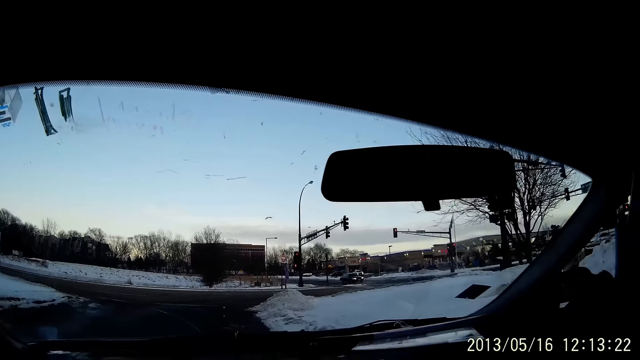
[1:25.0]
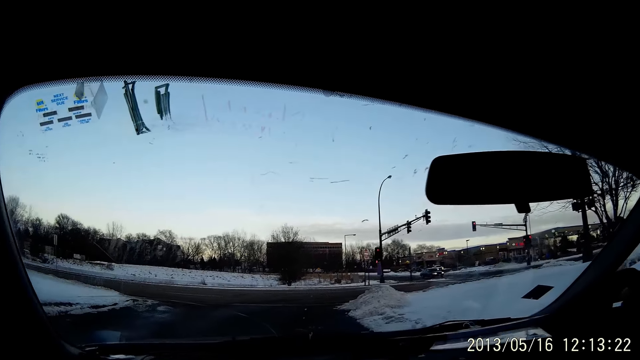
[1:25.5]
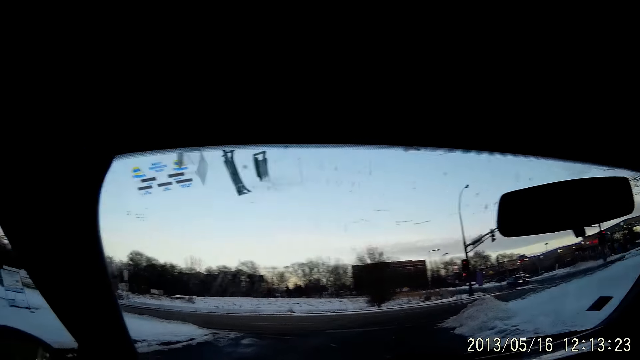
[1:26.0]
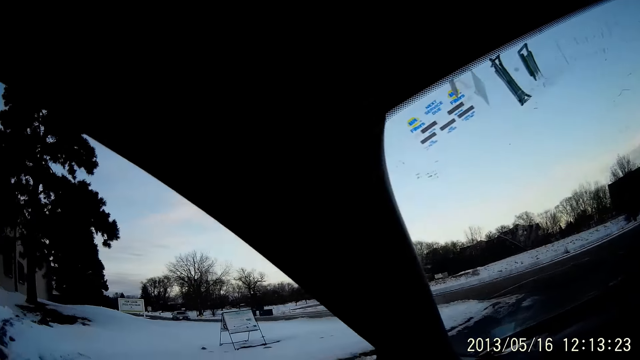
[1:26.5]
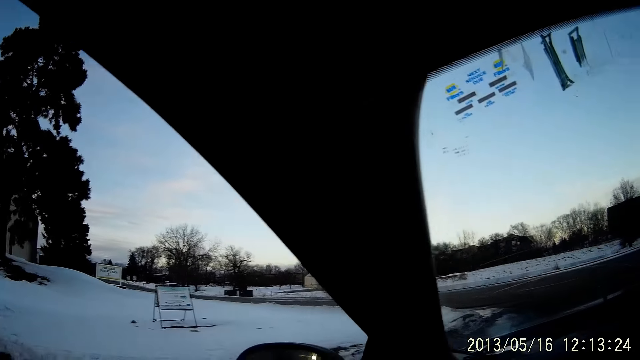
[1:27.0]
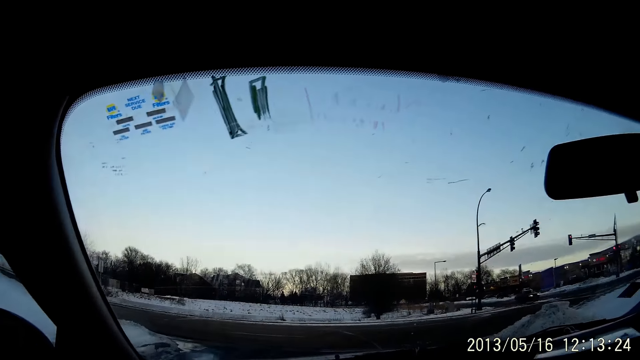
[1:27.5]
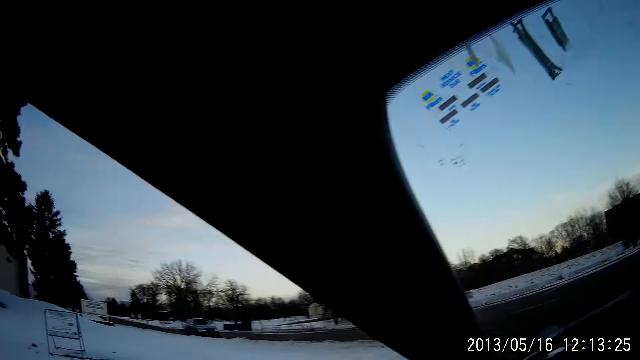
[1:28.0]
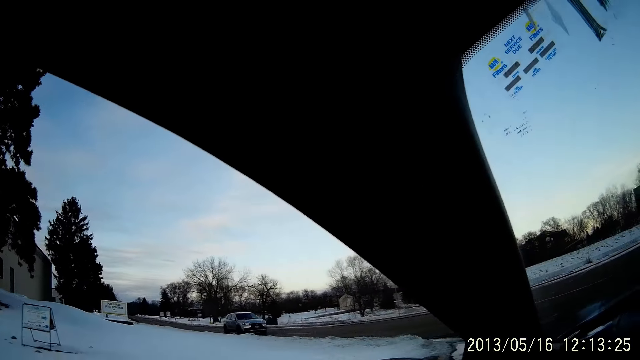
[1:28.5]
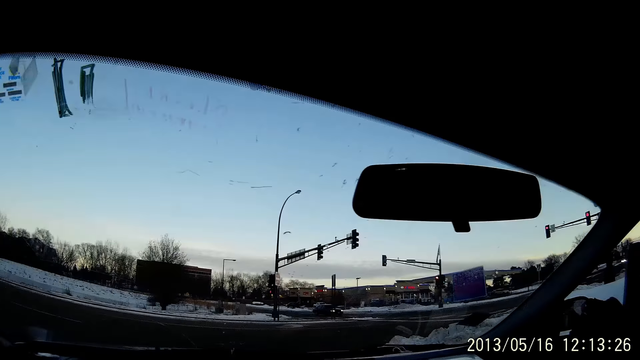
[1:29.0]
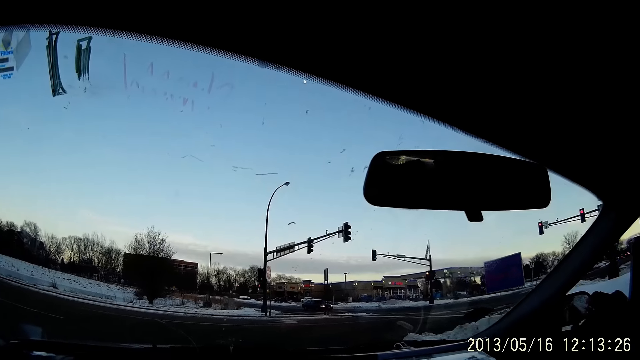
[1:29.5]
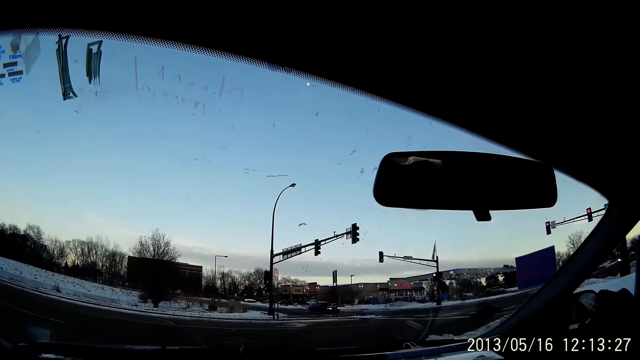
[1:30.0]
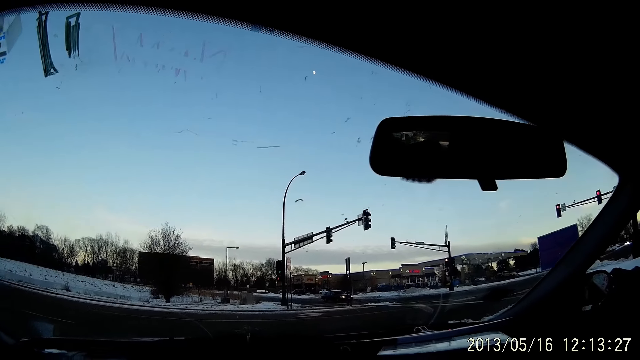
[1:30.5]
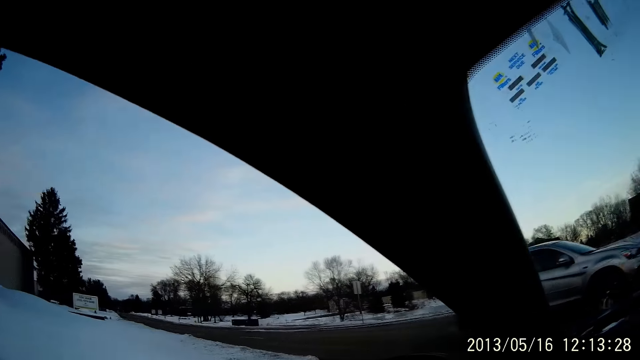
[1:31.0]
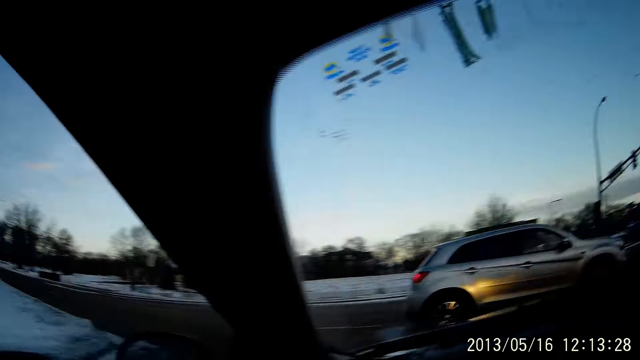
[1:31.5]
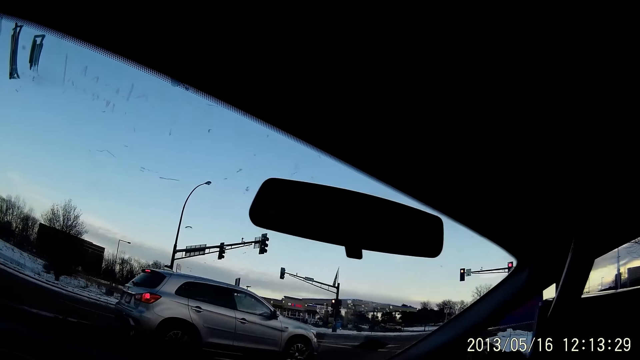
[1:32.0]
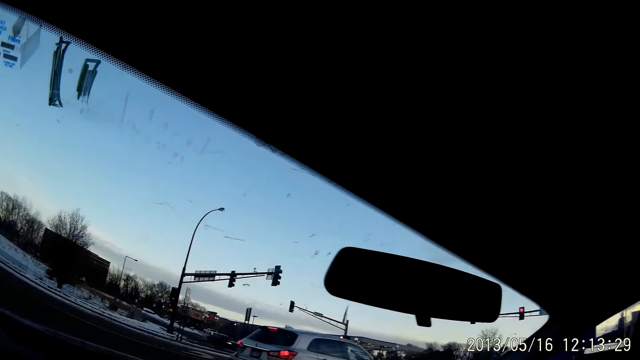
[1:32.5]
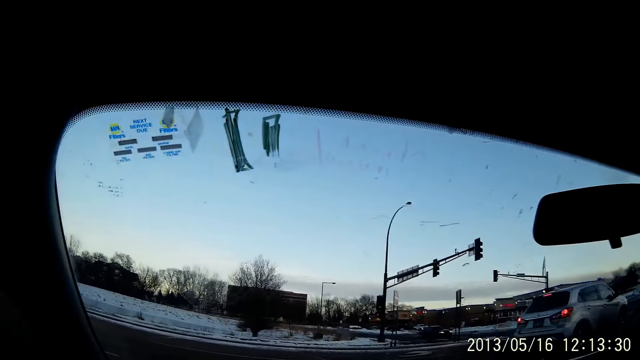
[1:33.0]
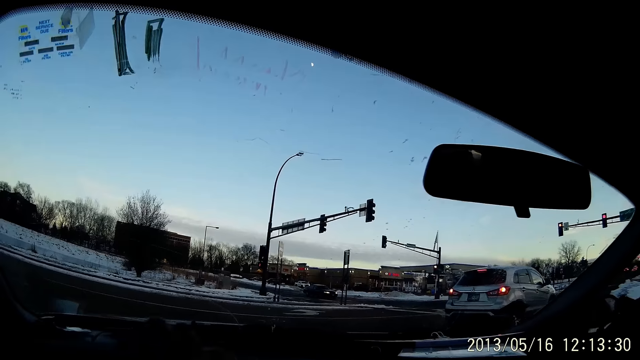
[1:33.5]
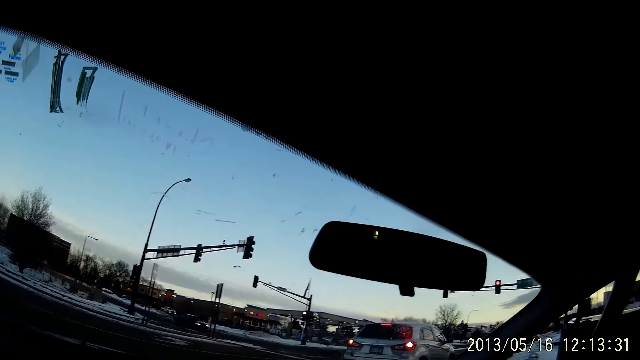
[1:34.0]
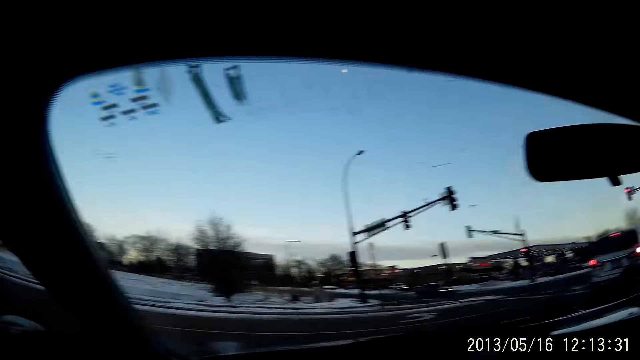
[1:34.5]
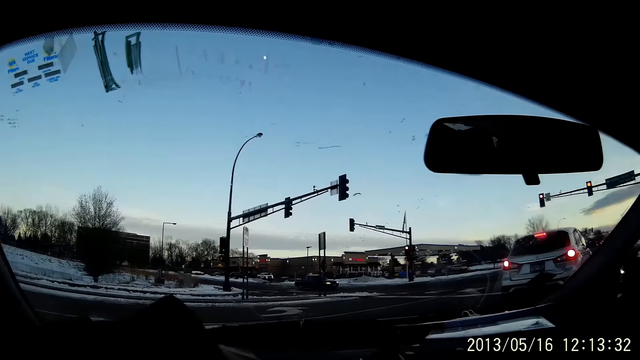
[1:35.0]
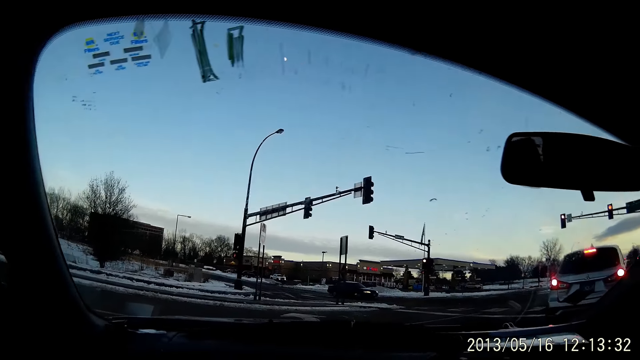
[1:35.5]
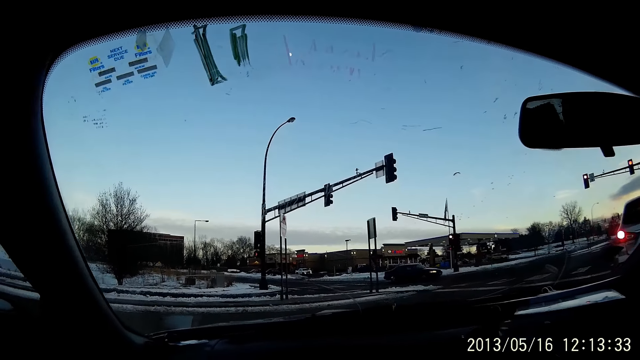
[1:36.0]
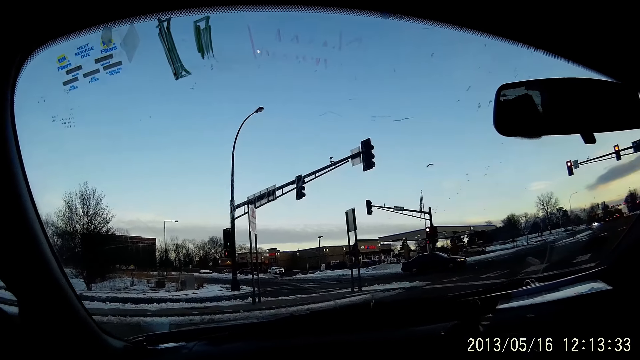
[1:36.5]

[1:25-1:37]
A silver jeep drives past the camera wearer.

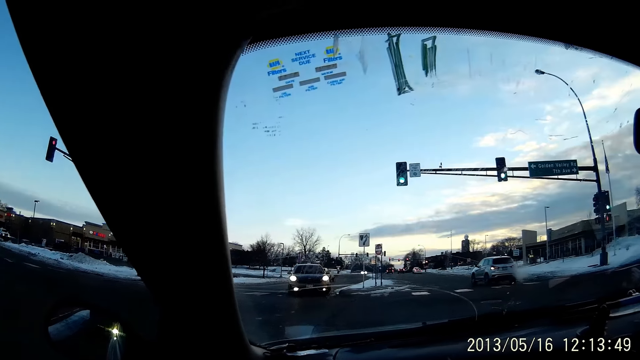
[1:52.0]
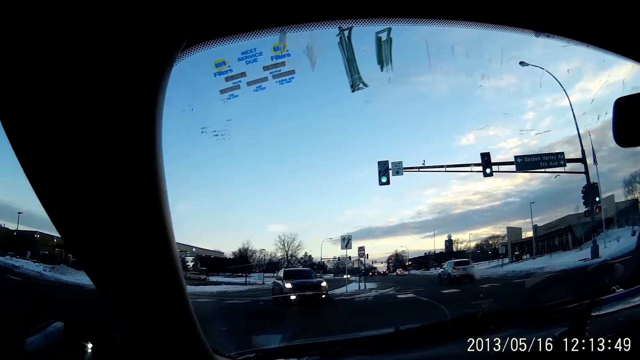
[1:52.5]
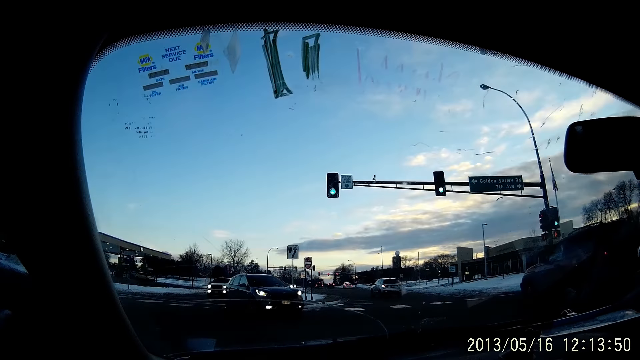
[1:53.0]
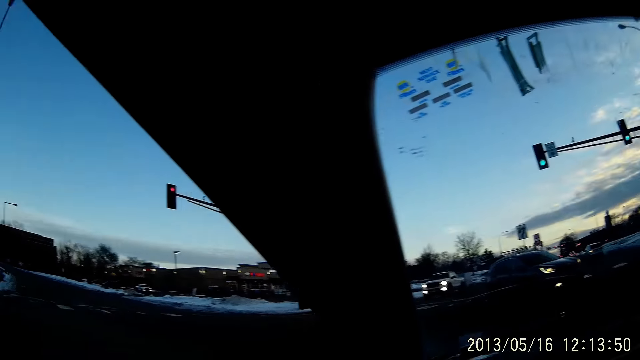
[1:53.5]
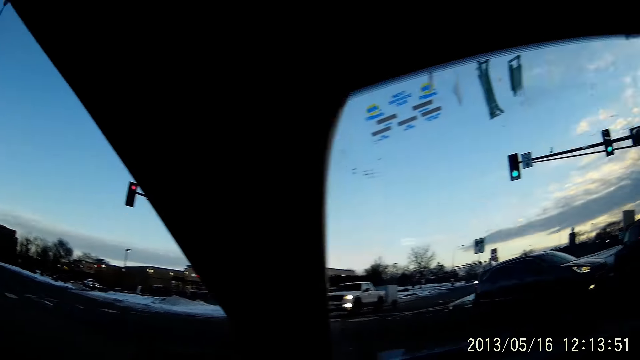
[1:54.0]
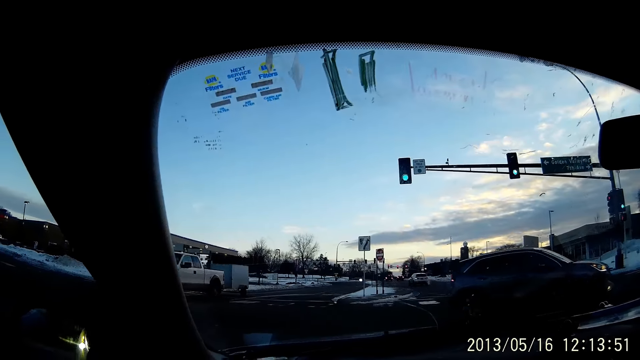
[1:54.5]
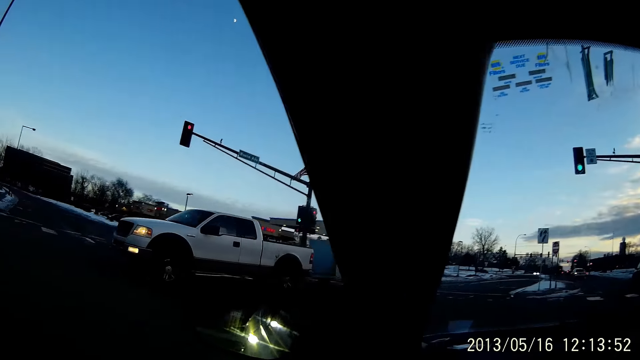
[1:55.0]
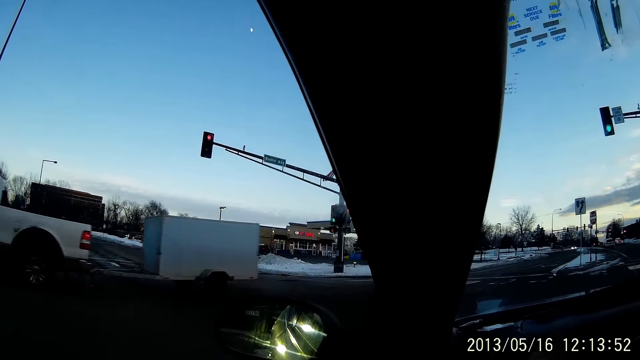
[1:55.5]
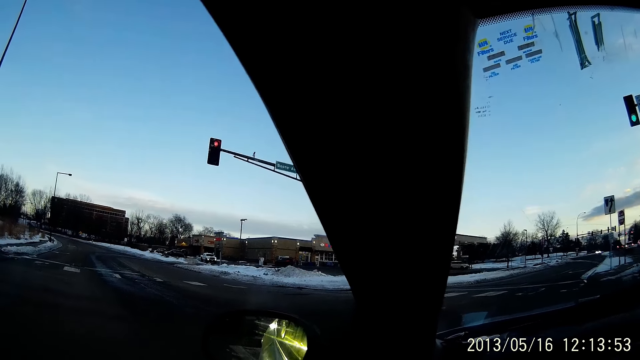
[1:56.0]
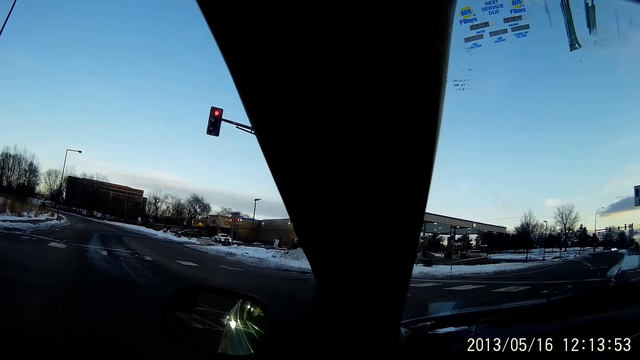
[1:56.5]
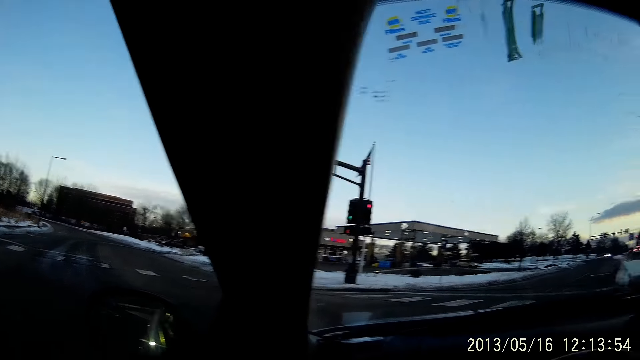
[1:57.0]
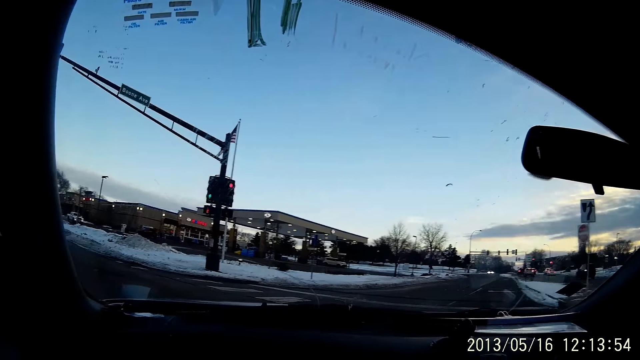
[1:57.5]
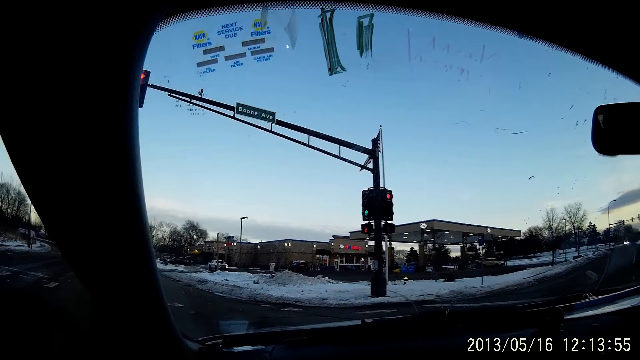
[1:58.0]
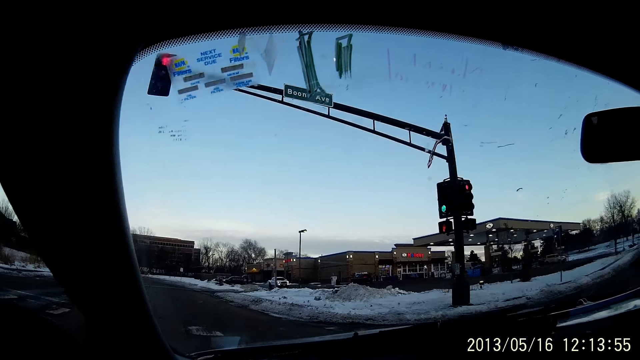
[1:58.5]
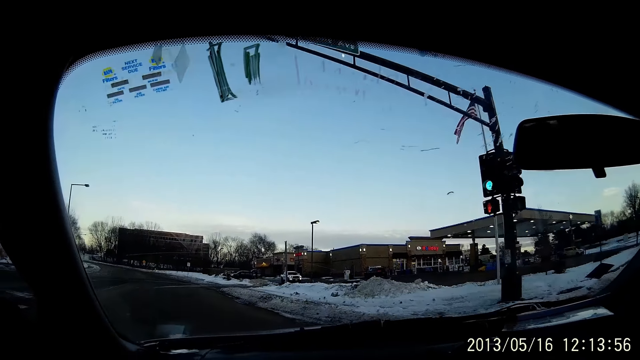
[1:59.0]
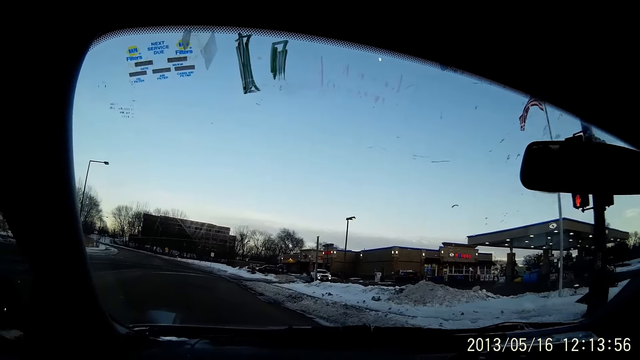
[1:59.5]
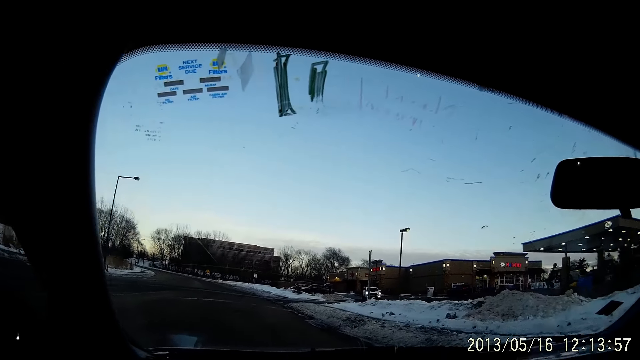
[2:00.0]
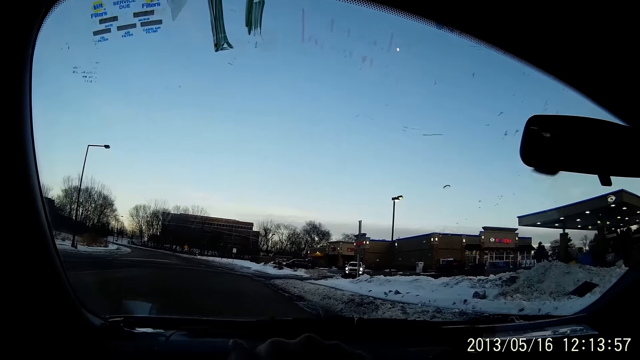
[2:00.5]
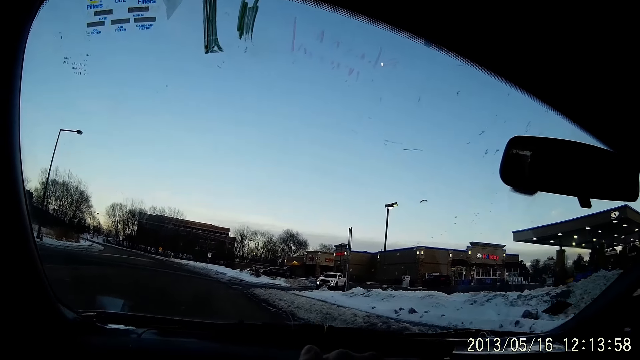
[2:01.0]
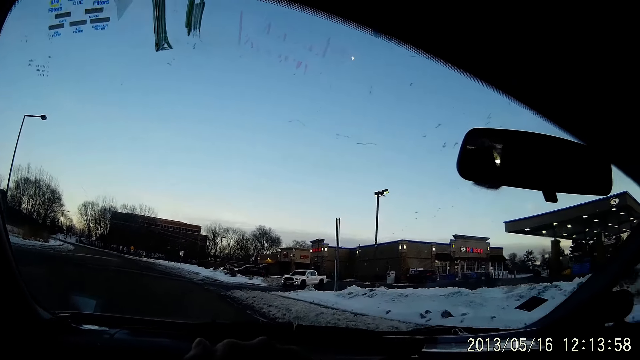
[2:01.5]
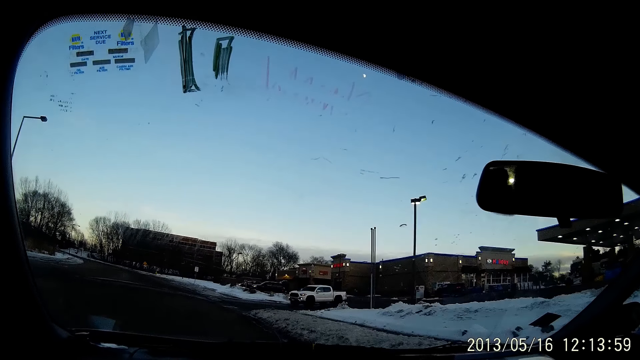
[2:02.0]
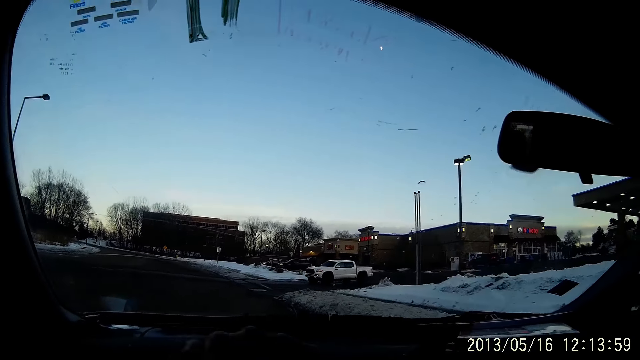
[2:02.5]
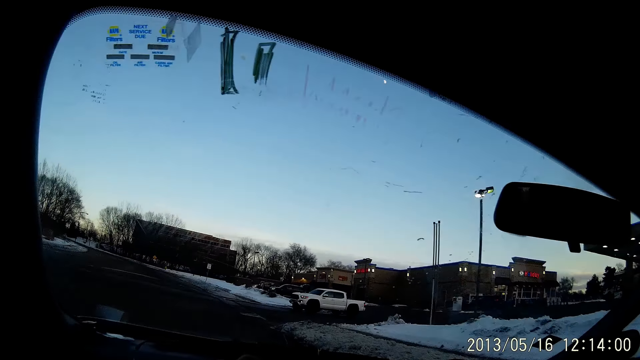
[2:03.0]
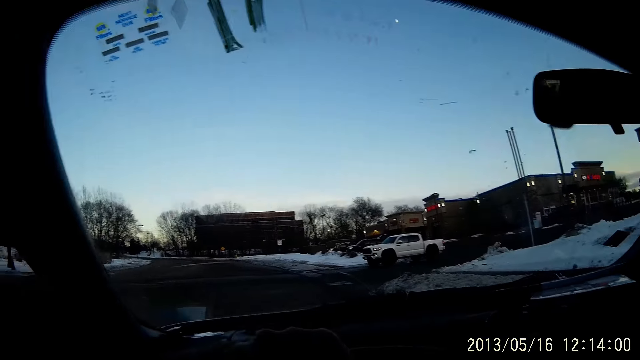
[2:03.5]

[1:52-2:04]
A black car drives past the camera wearer. A white truck drives past the camera wearer.
